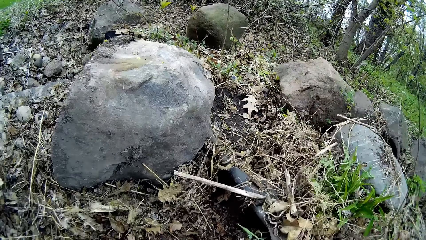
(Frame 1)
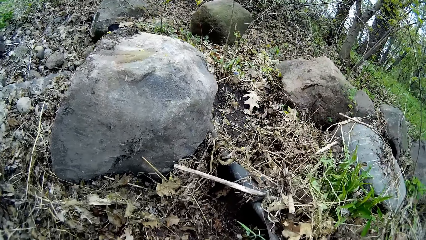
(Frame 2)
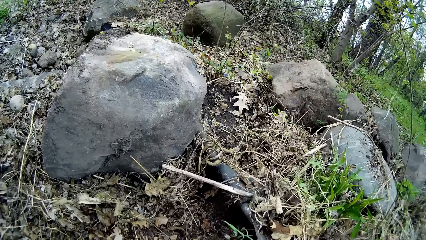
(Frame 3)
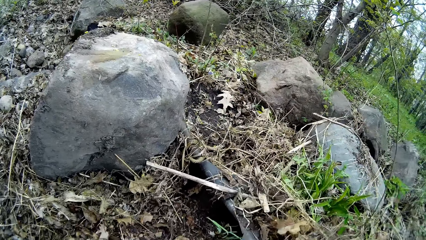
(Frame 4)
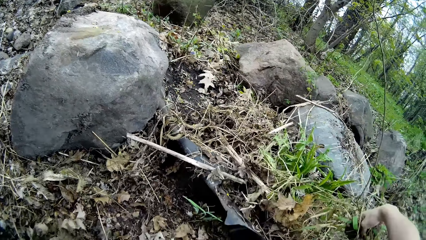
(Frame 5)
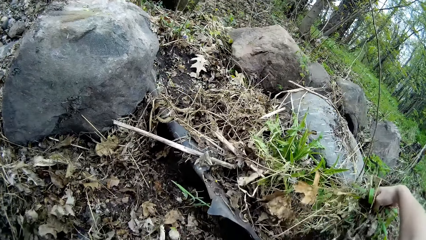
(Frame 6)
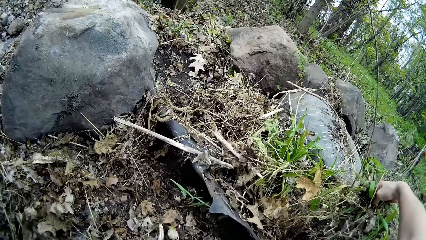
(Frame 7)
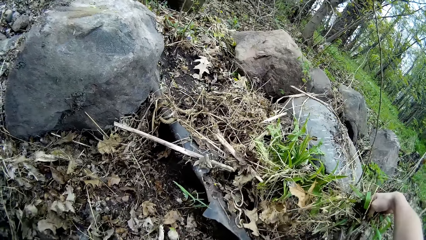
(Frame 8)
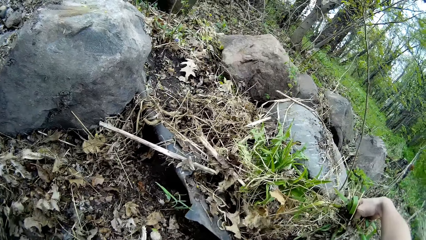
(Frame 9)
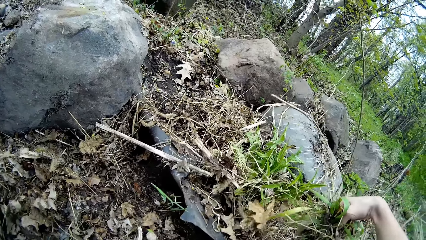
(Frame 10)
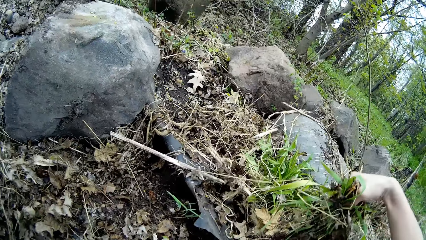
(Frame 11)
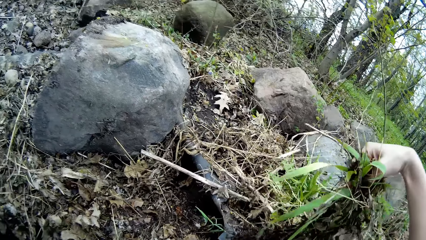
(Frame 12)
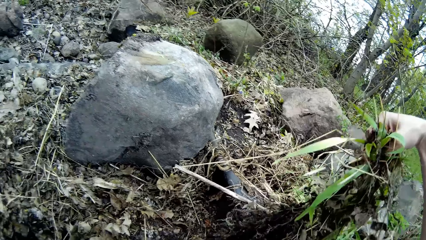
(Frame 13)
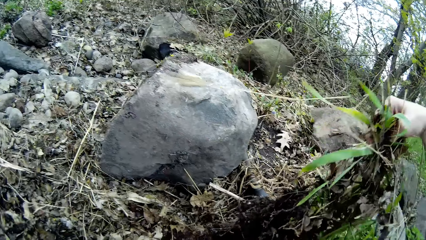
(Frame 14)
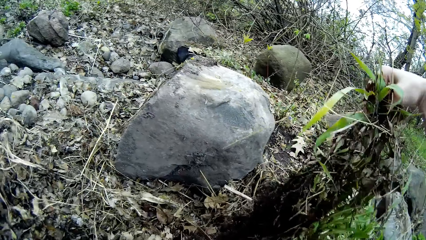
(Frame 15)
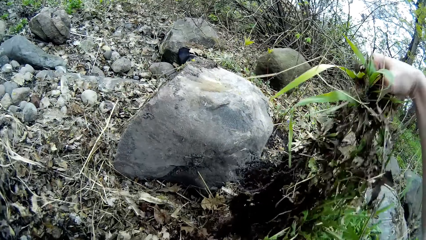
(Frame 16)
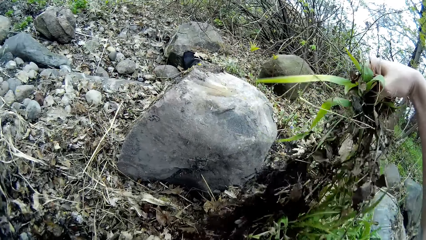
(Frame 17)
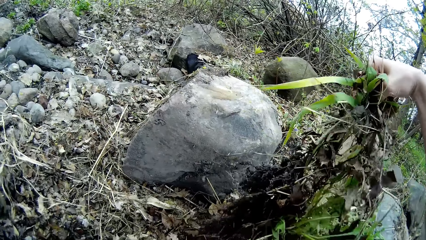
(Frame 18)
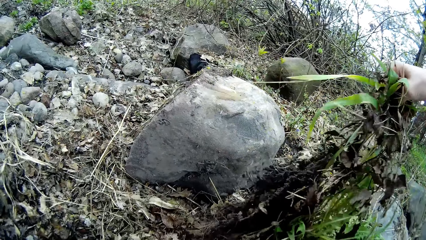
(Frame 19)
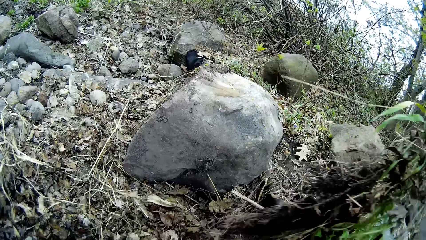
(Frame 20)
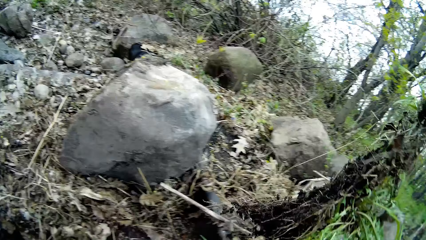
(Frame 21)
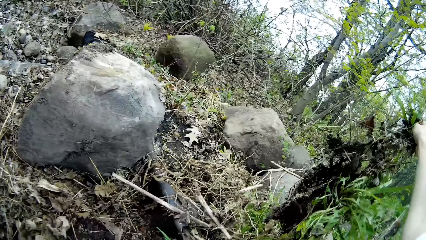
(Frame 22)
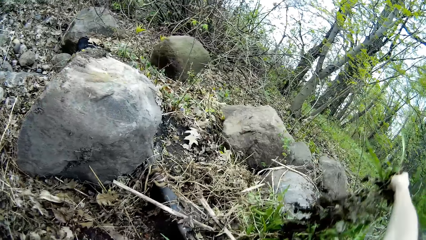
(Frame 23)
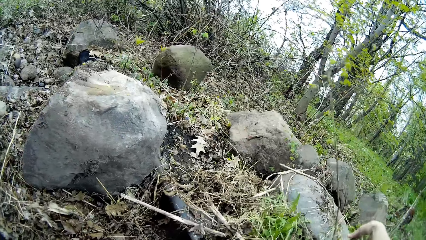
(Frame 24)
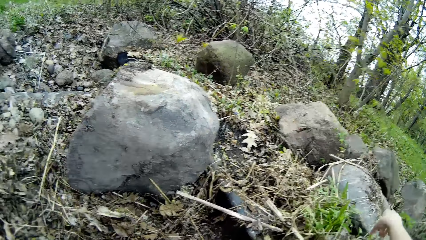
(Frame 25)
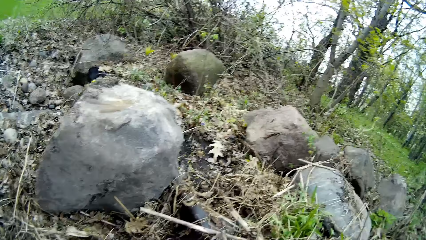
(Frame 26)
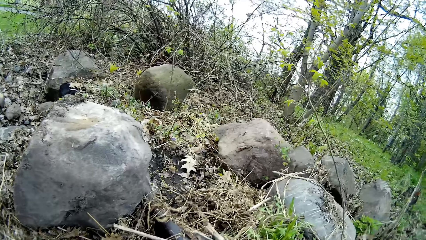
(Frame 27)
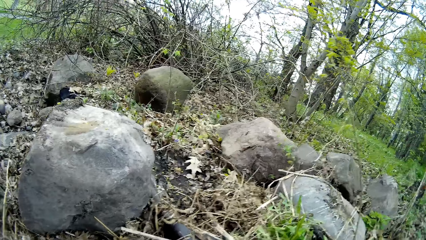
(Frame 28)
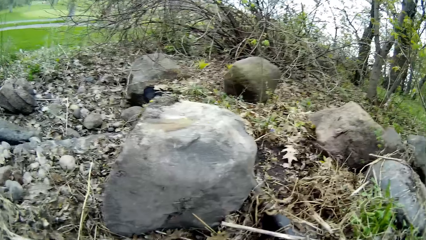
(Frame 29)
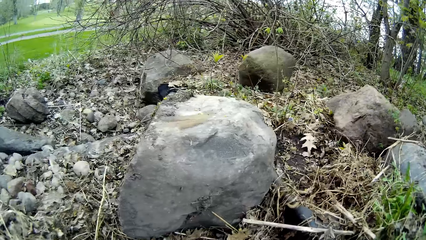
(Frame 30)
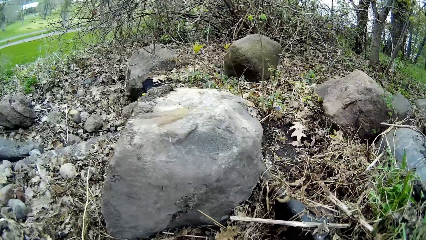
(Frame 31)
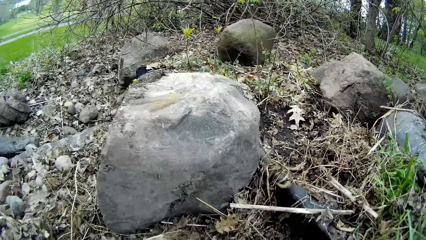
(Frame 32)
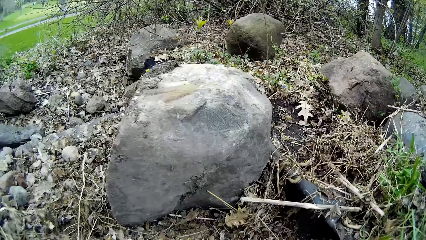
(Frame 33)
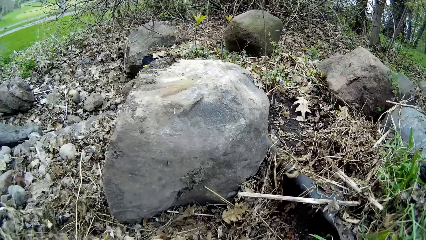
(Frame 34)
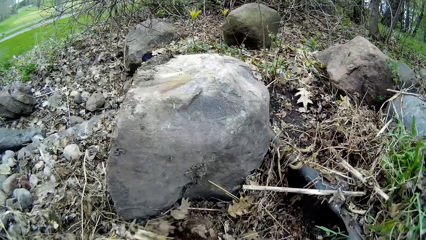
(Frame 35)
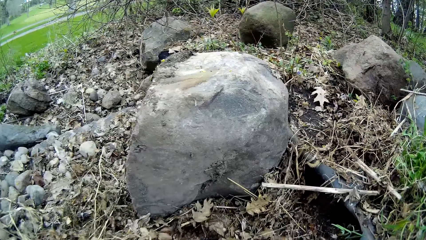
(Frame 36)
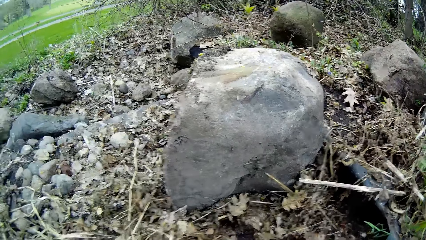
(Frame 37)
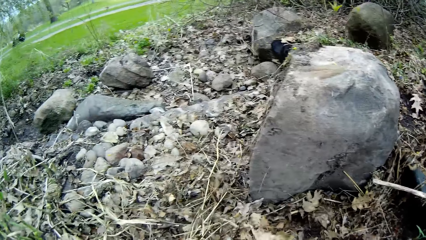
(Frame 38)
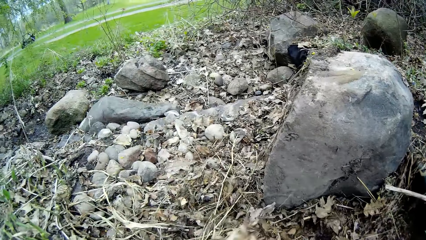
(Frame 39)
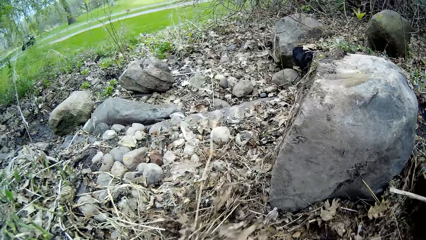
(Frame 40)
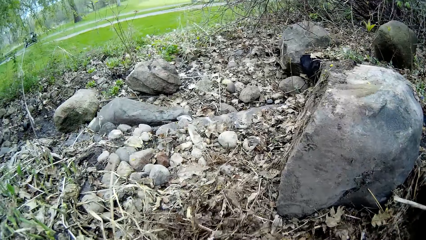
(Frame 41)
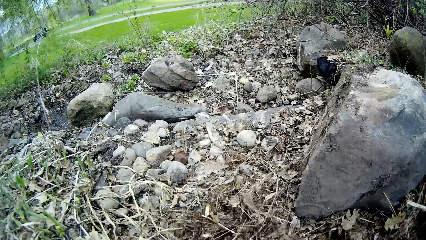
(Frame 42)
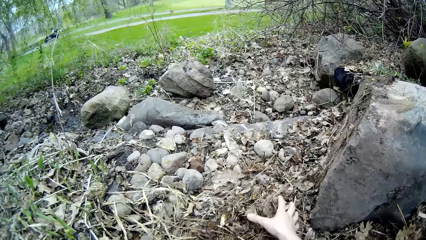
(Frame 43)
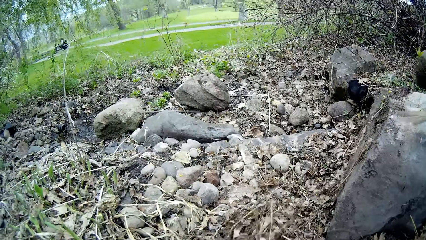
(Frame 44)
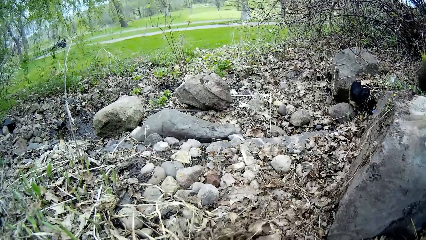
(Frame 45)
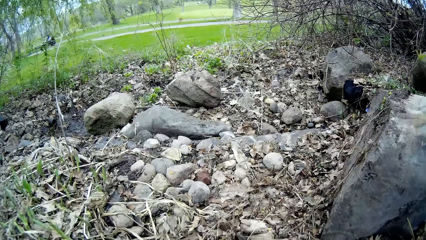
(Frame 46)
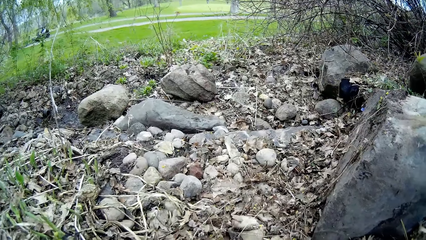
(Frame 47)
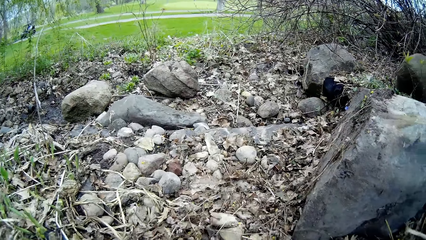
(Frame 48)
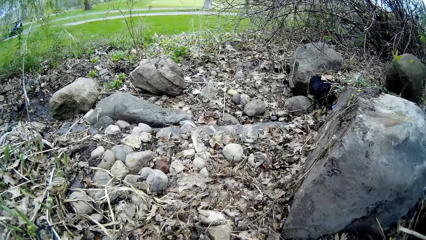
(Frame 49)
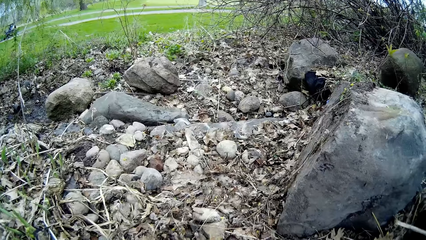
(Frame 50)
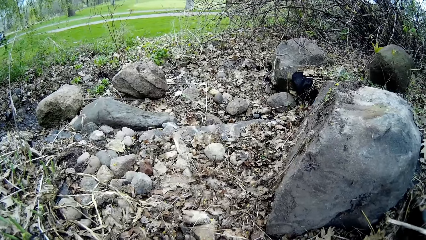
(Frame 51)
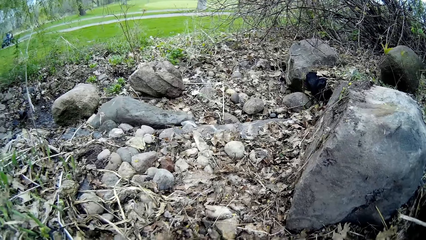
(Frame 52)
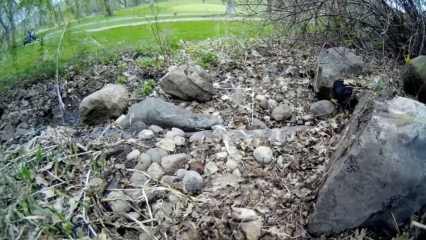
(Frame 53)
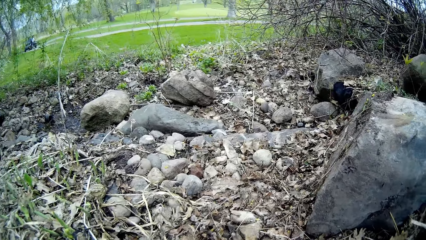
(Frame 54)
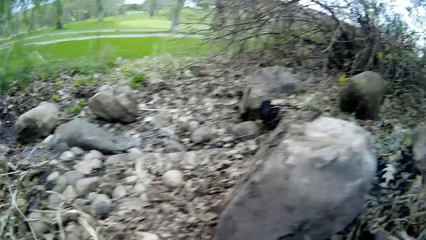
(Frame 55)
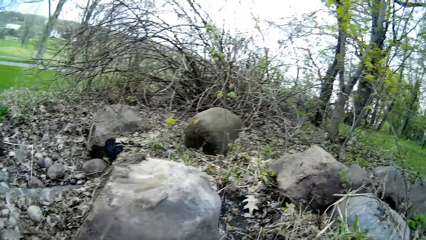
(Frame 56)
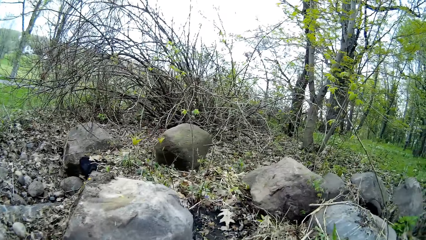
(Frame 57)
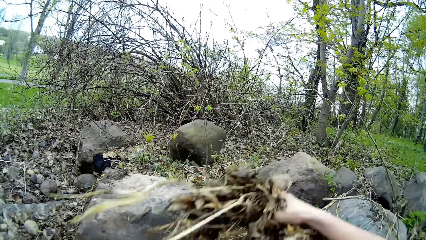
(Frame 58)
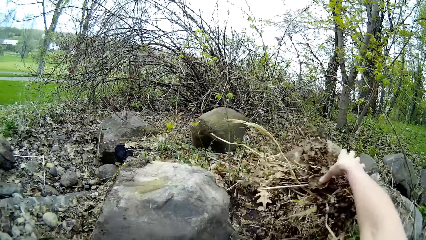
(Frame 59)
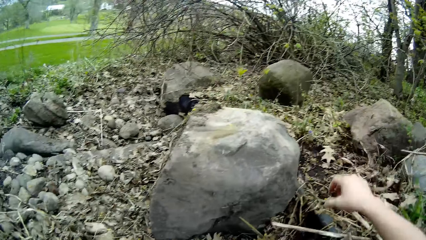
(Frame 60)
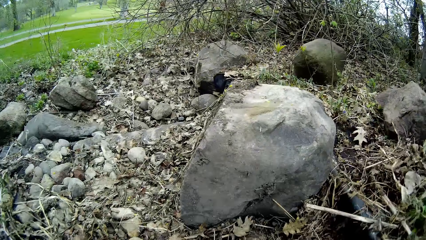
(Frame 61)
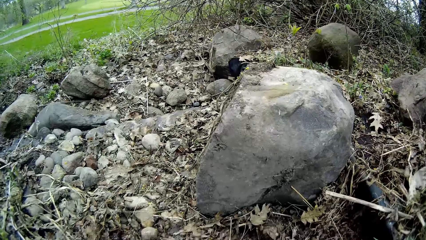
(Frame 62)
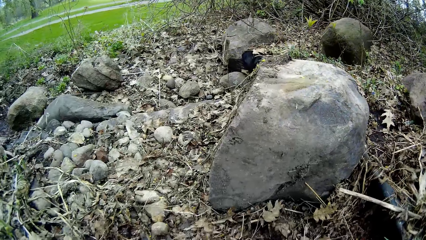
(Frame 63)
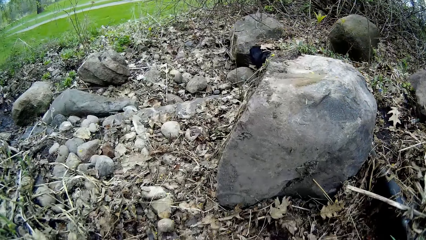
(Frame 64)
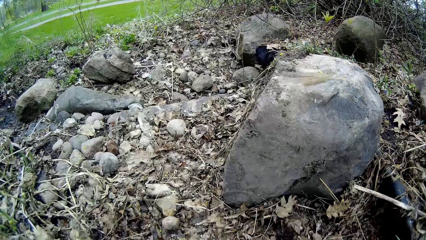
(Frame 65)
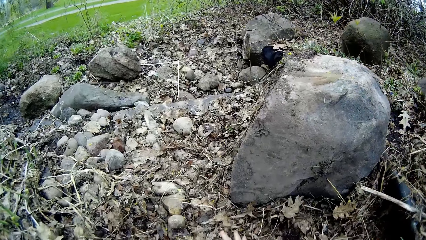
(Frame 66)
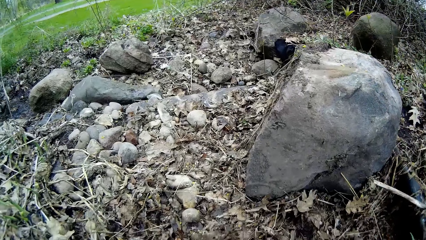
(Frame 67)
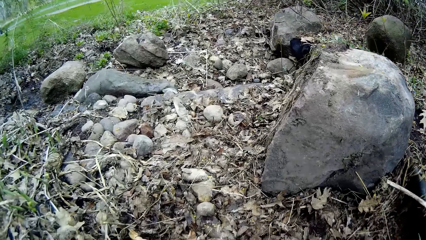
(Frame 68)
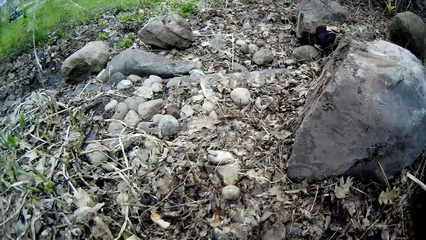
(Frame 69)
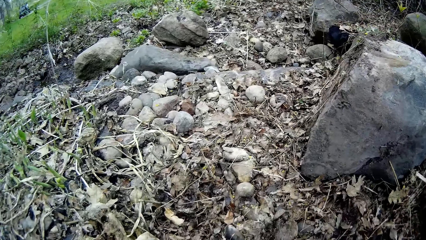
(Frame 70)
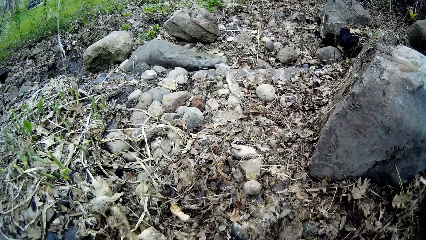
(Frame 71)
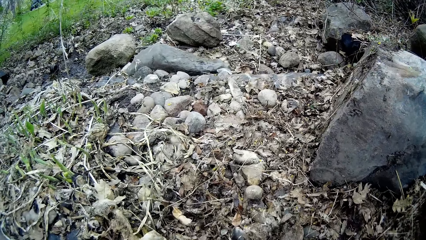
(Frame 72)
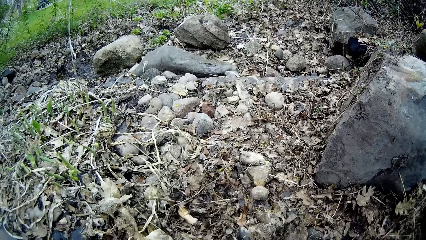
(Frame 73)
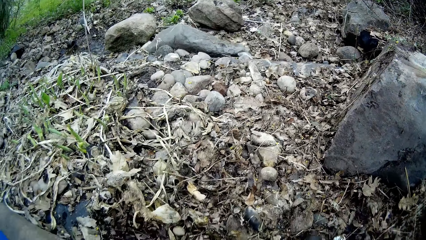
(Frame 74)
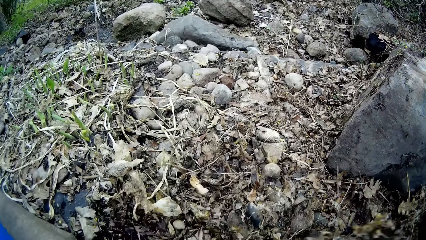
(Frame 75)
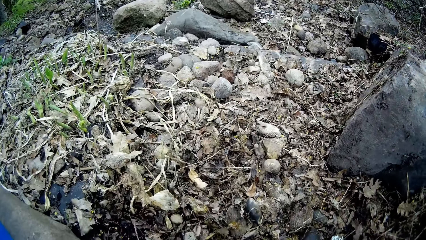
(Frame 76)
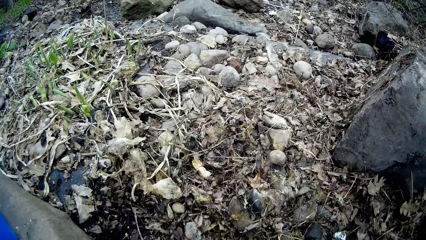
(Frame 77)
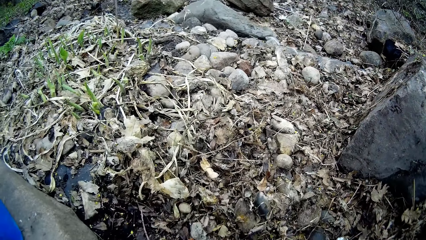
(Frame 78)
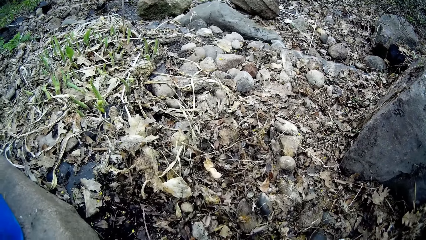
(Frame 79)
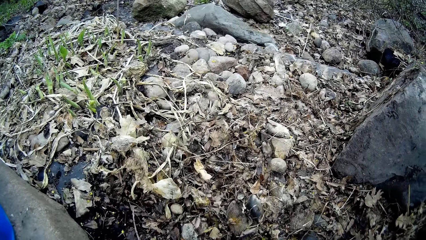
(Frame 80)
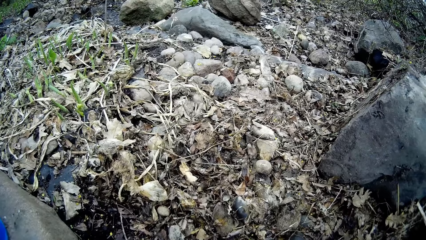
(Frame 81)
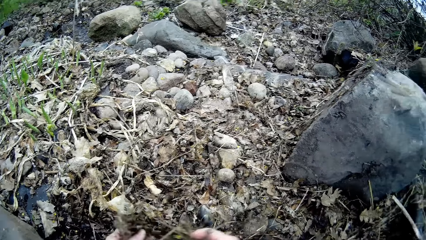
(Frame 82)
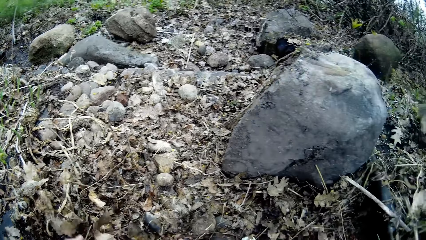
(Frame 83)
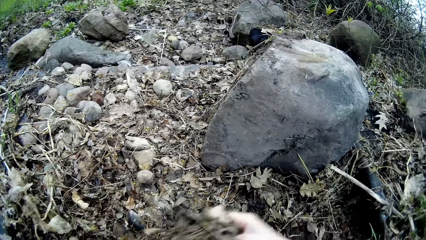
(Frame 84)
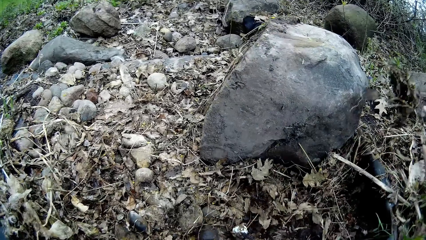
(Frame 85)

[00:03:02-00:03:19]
The camera wearer pulls up leaf debris from the ground with his right hand. He throws away leaf debris on the ground with his right hand. He clears leaf debris on the ground with his right hand. He throws away leaf debris on the ground with his right hand.
